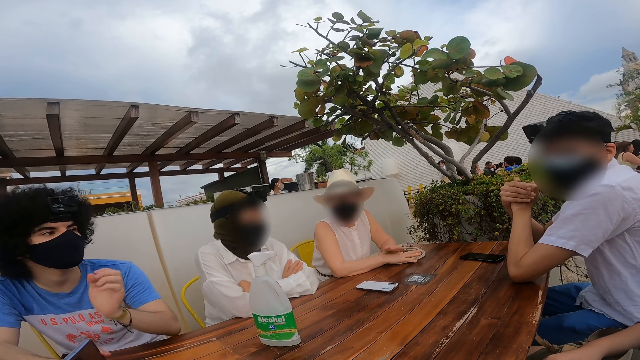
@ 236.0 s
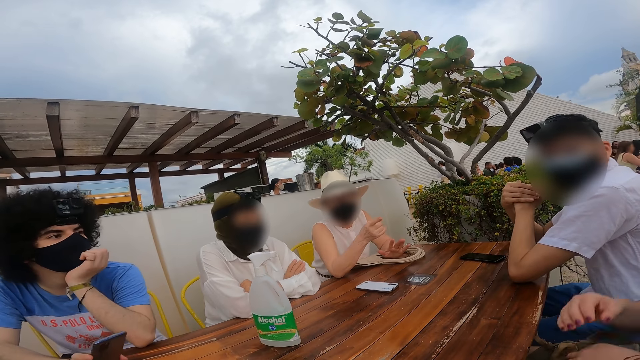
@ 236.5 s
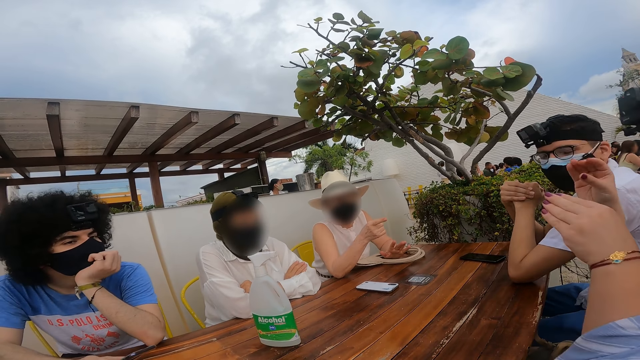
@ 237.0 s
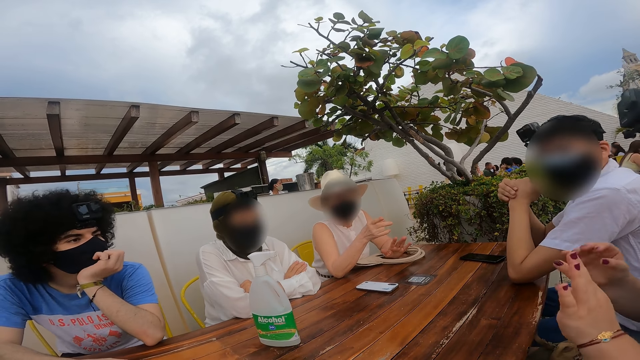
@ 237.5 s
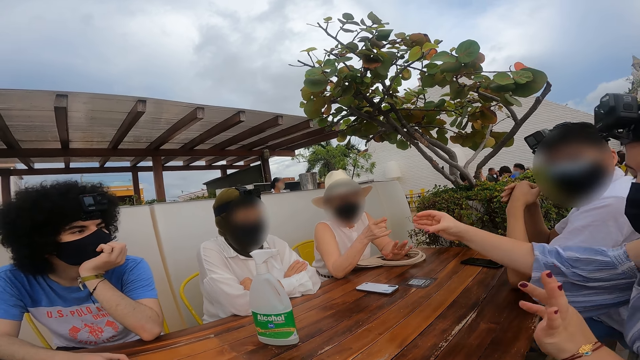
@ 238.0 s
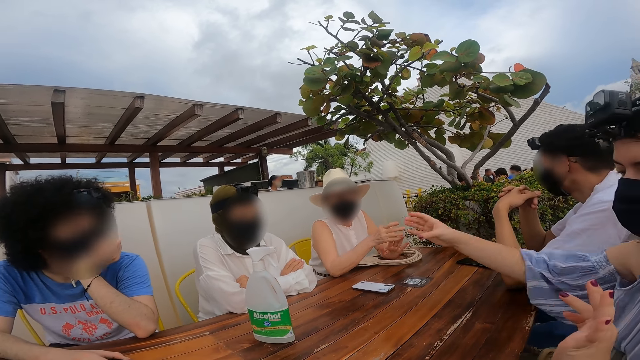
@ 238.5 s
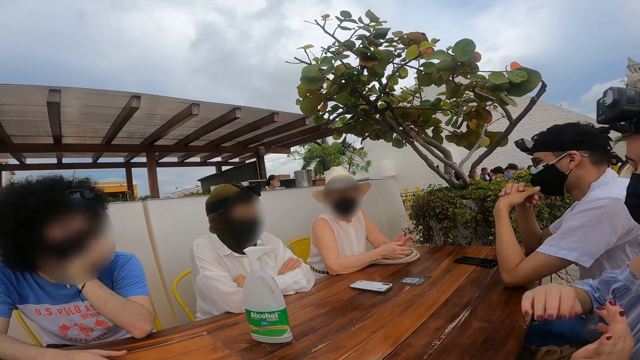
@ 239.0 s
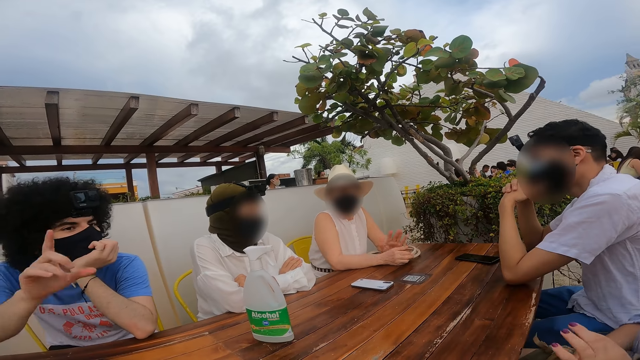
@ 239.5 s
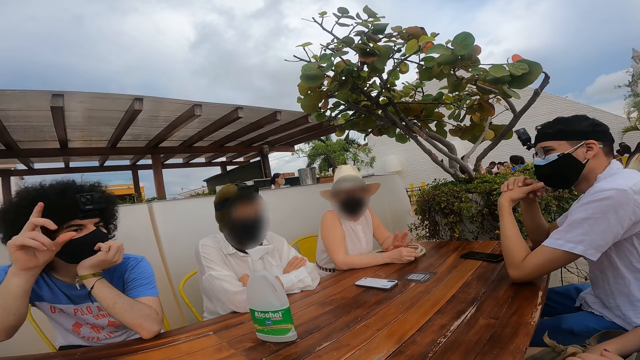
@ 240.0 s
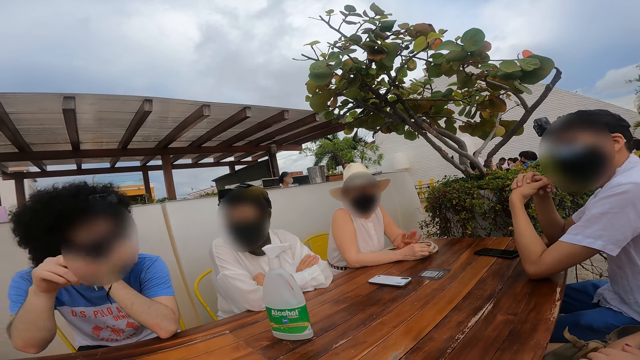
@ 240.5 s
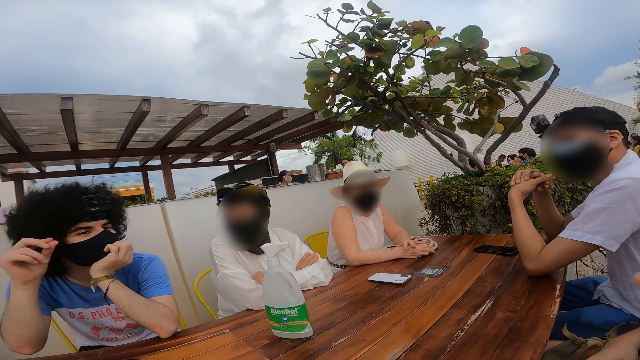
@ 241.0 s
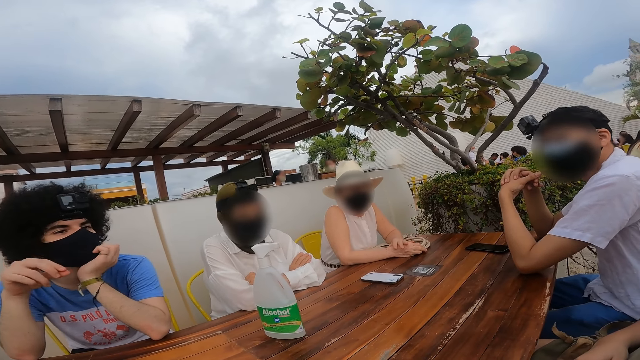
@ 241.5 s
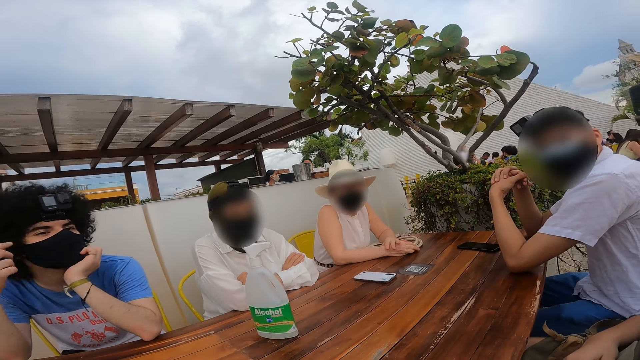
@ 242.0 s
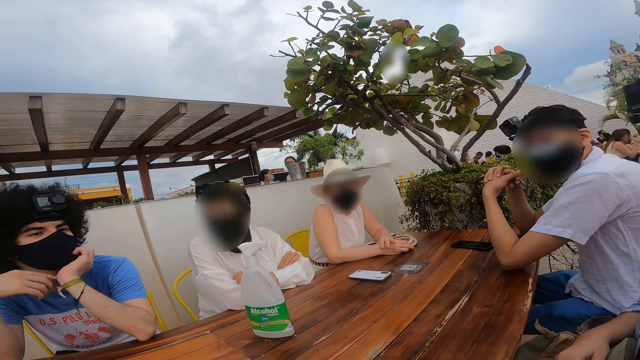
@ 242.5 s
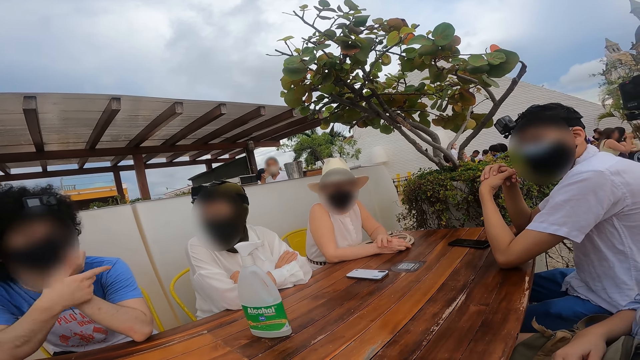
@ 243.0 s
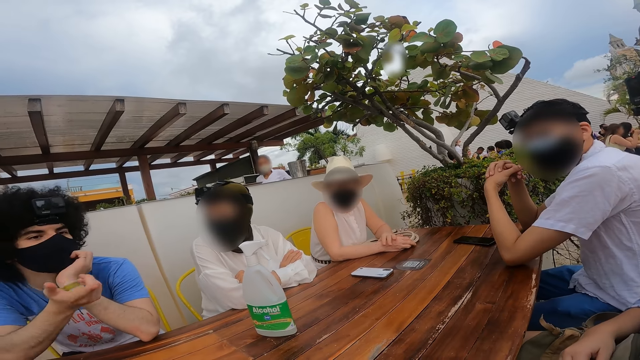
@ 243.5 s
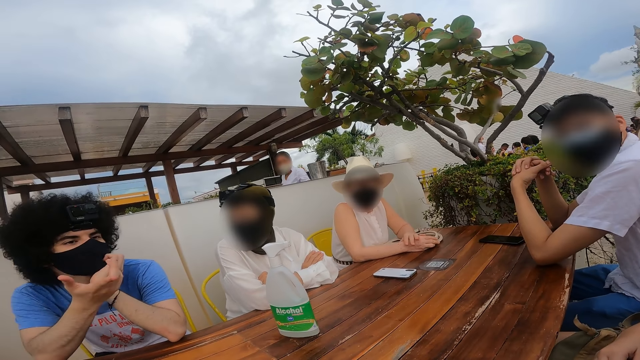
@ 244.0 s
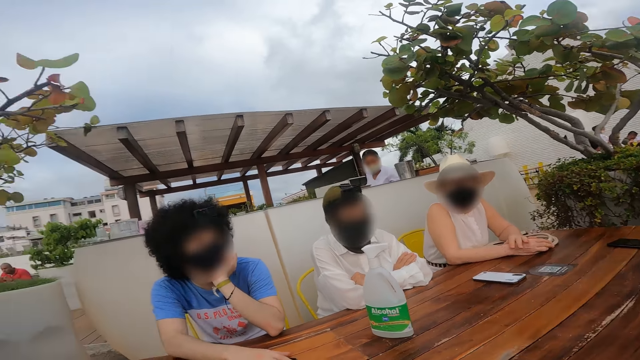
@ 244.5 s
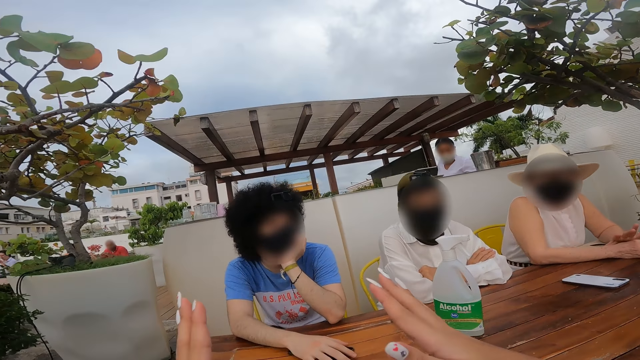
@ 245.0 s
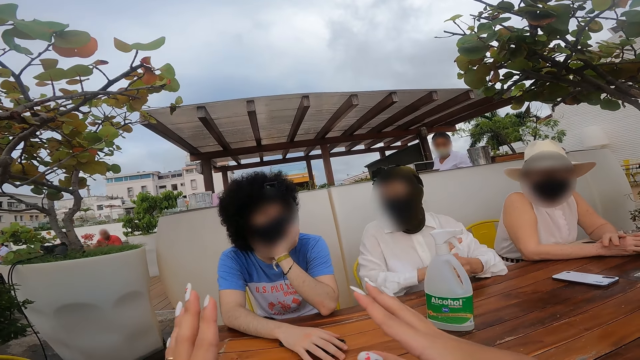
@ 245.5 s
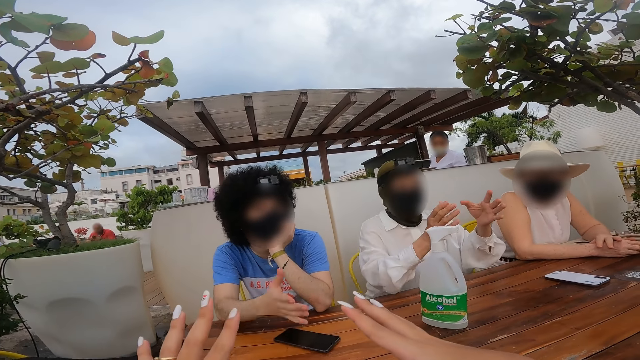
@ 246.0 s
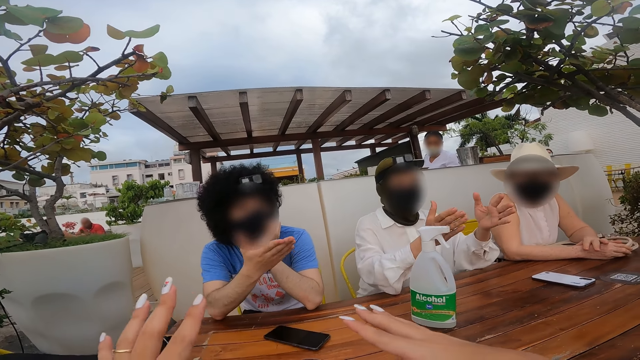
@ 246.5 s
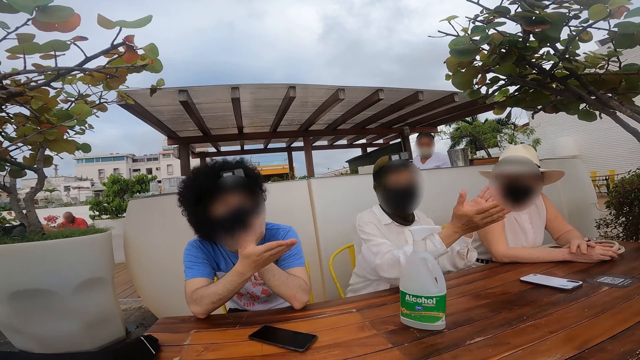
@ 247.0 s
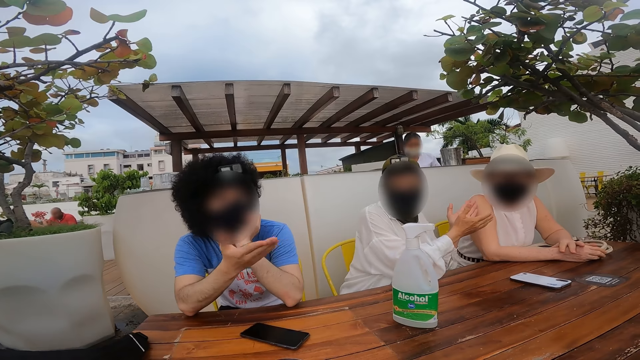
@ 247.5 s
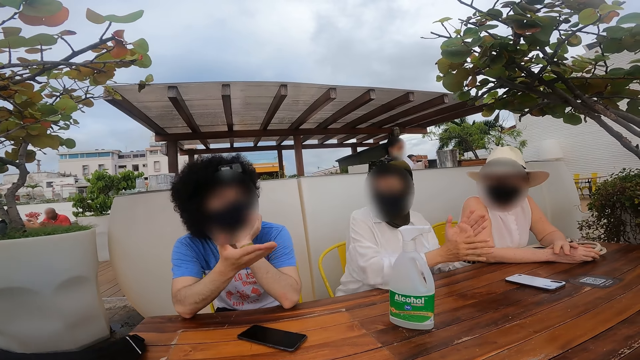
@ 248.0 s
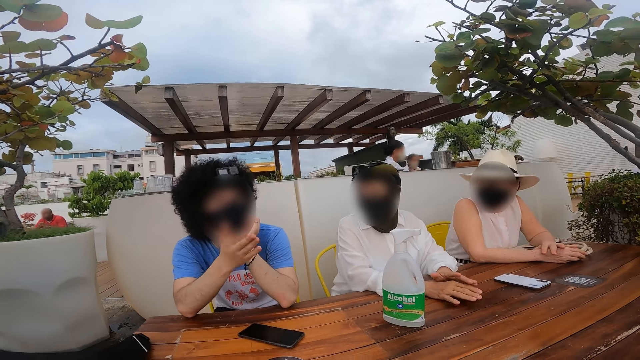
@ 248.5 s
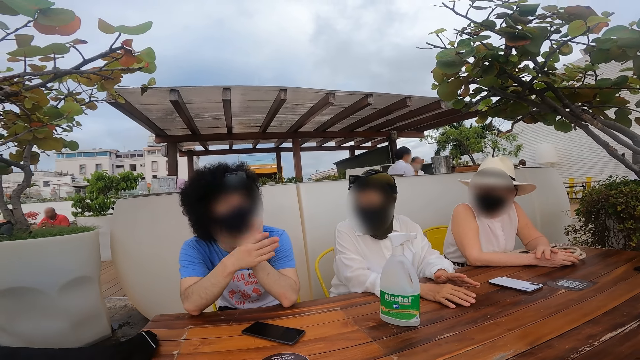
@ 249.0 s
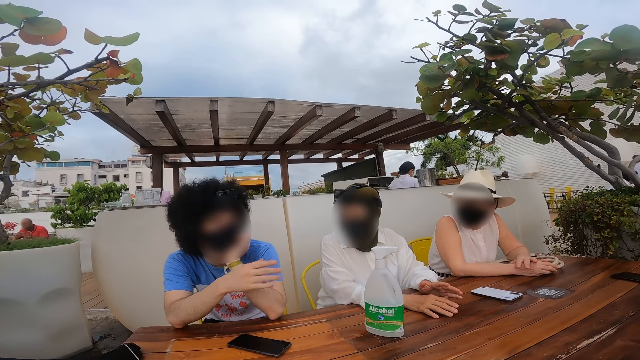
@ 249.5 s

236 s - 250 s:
A person holds his chin. The camera wearer stretches her hands. She moves her hands.

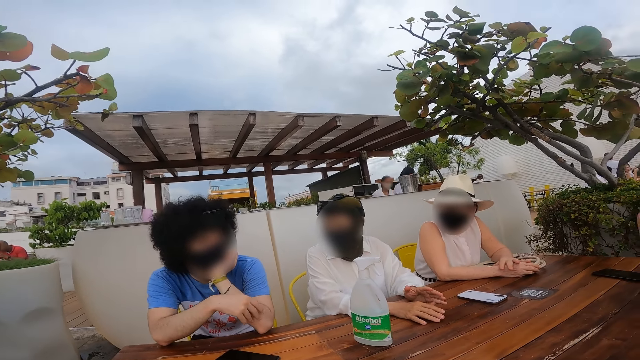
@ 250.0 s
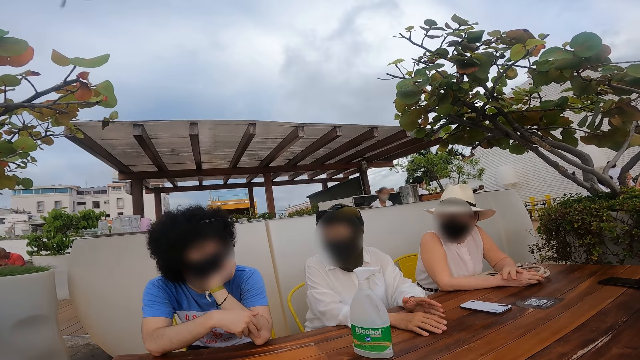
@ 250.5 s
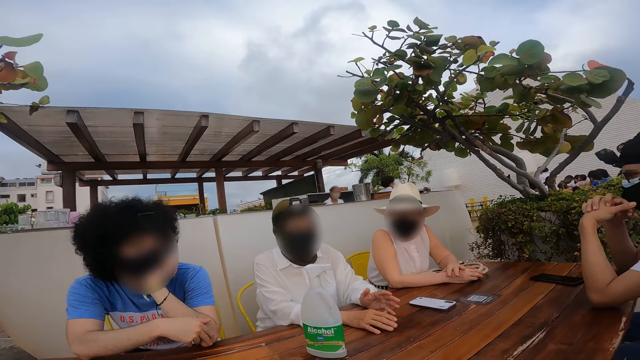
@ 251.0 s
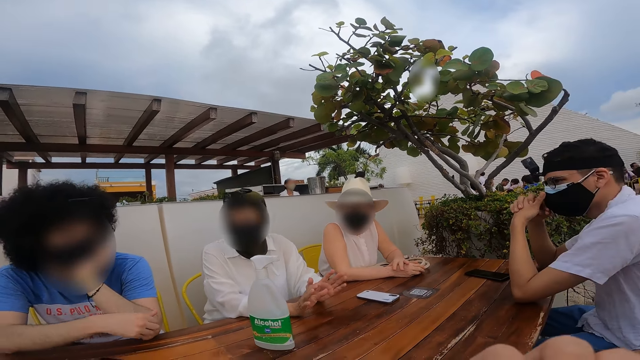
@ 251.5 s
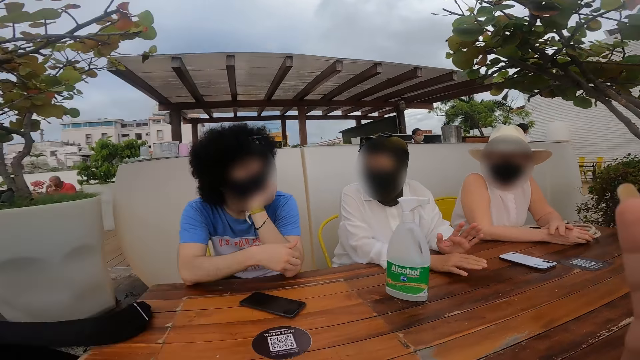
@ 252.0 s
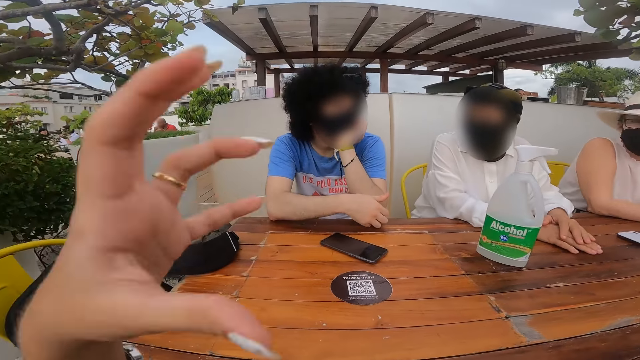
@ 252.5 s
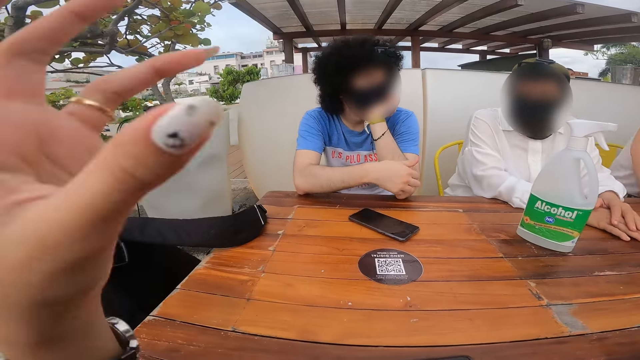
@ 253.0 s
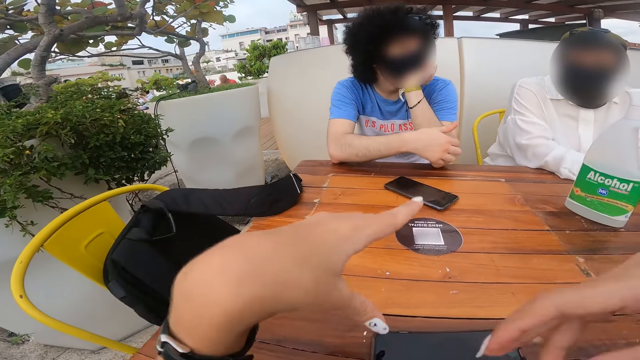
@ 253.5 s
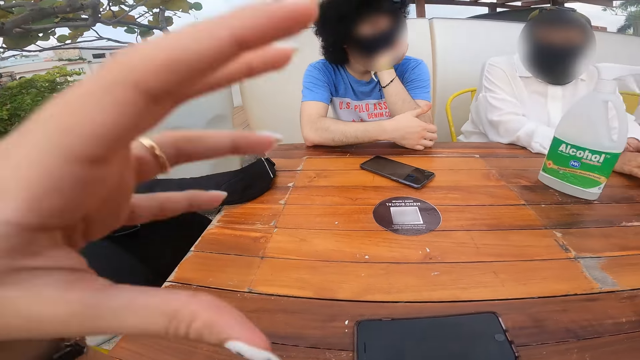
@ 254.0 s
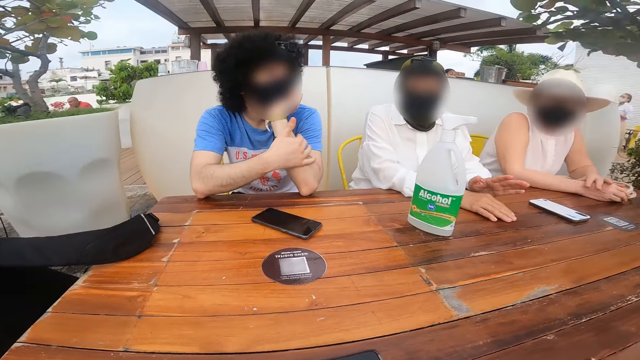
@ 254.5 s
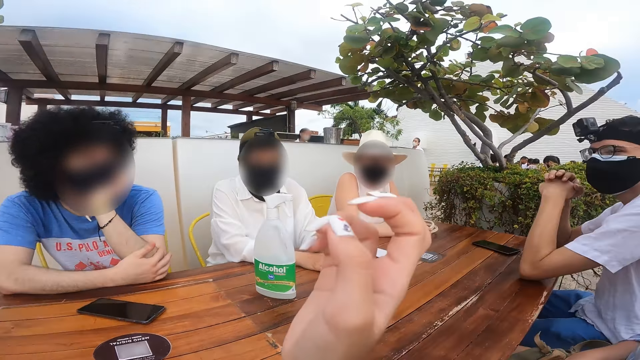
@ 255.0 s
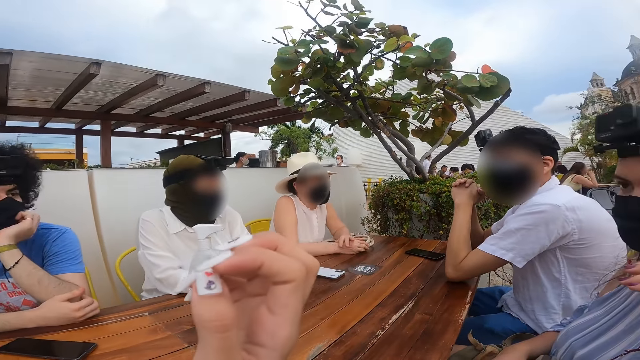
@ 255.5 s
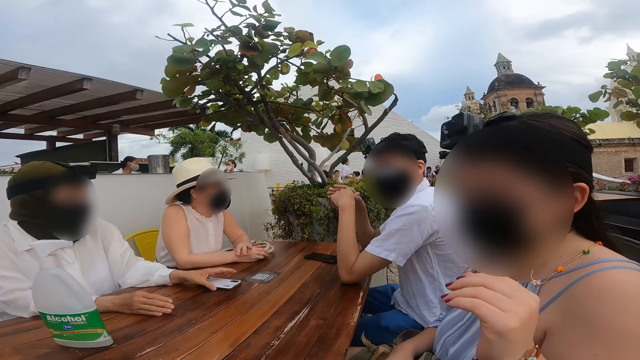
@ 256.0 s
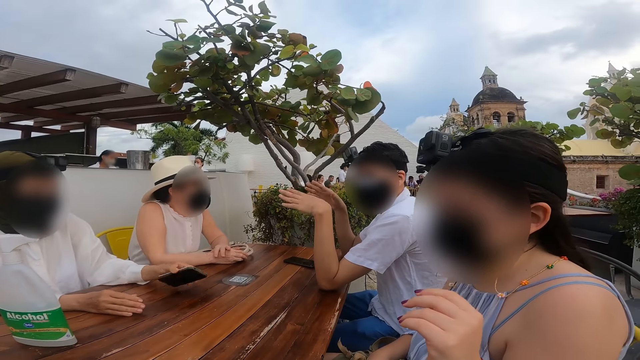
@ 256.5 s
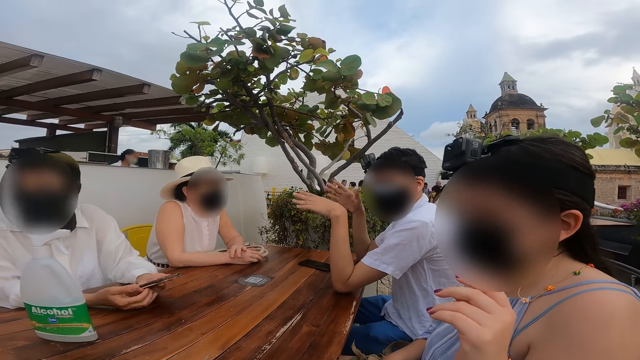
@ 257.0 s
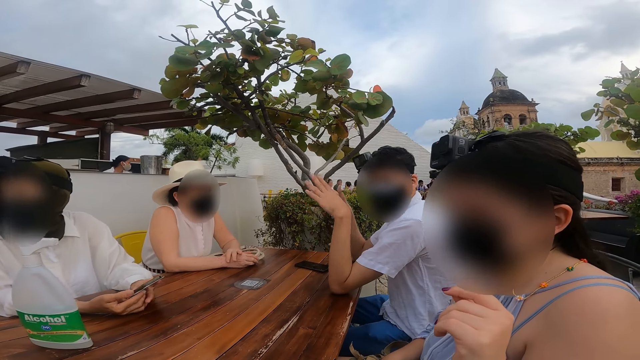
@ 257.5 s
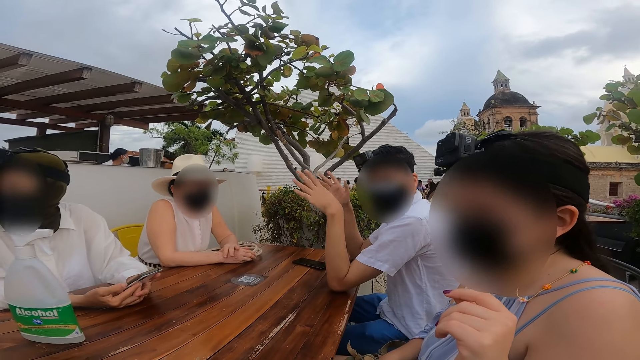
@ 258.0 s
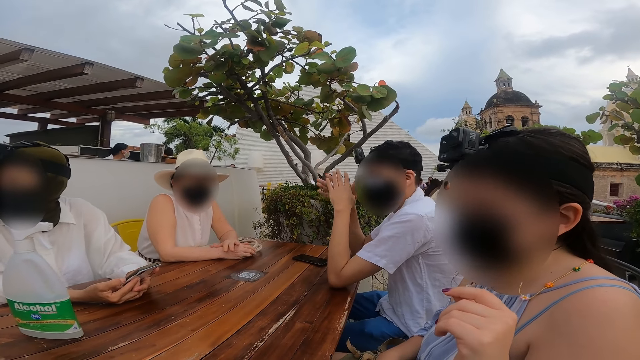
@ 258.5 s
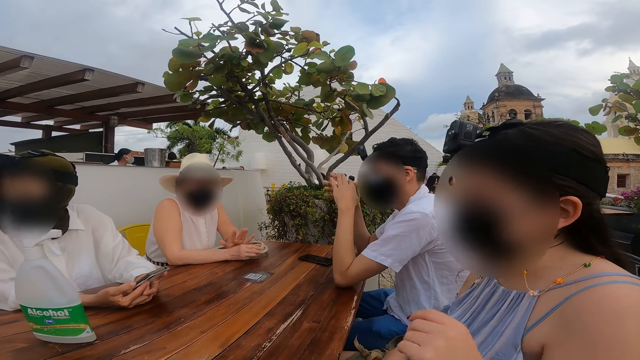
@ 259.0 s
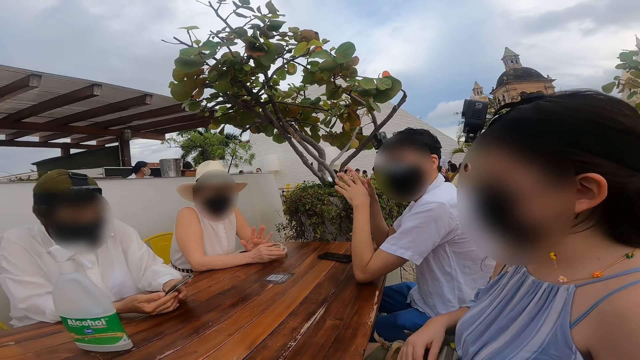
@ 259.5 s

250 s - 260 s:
A person puts her hands on the table. Another person scratches on his hand. The first person holds the phone.
